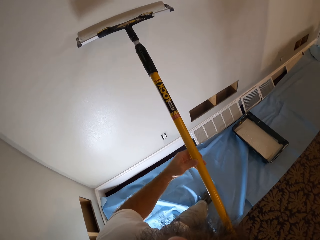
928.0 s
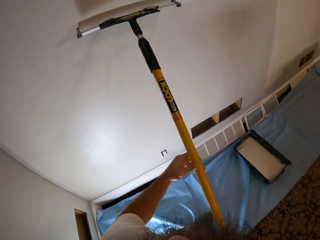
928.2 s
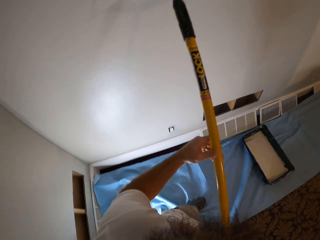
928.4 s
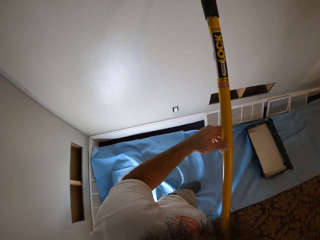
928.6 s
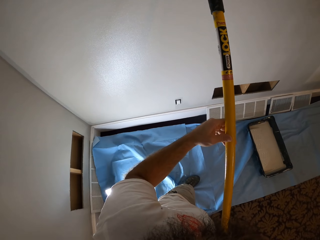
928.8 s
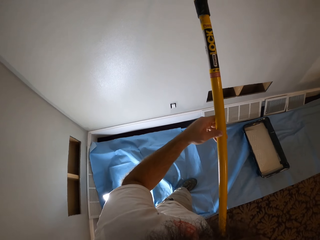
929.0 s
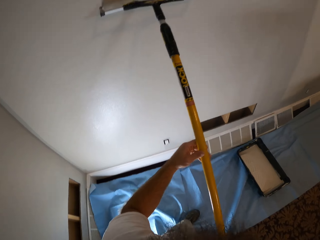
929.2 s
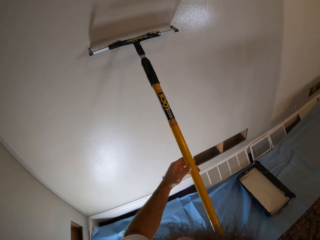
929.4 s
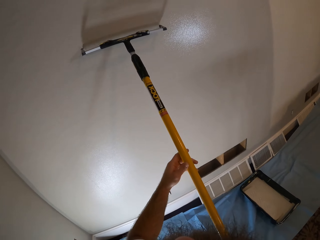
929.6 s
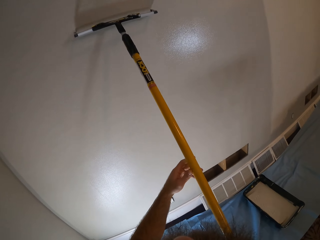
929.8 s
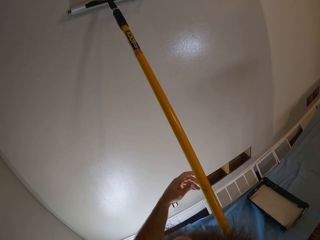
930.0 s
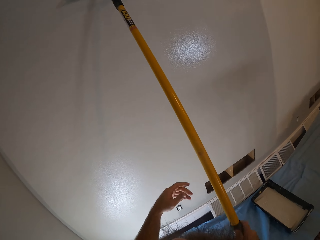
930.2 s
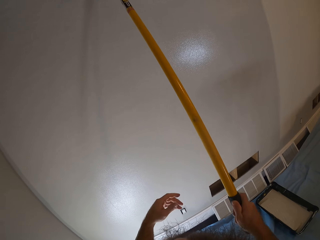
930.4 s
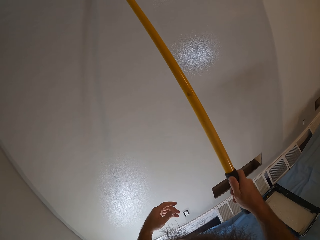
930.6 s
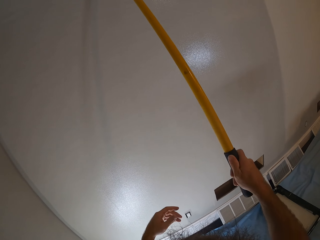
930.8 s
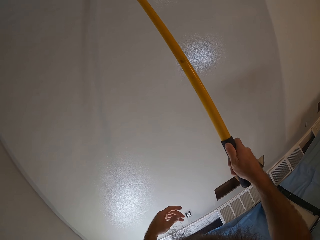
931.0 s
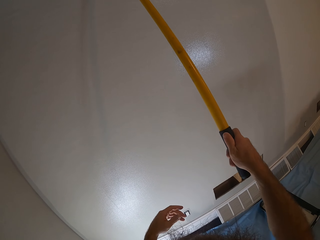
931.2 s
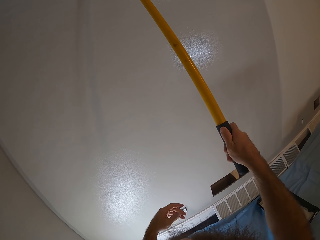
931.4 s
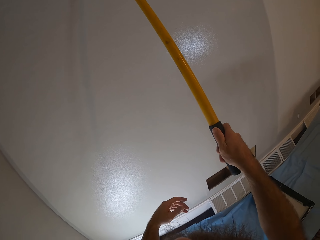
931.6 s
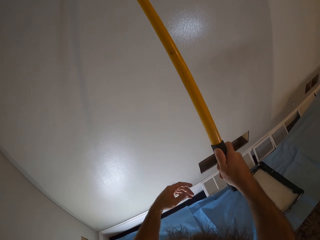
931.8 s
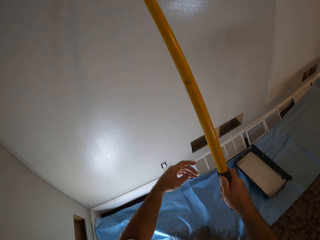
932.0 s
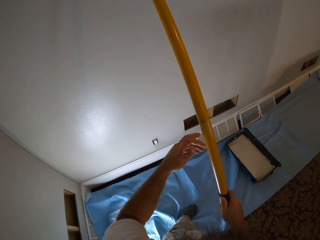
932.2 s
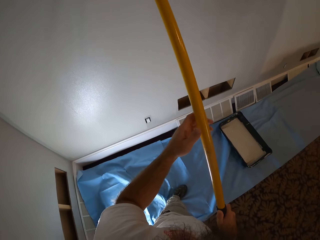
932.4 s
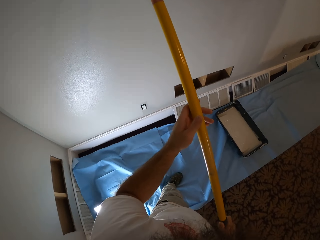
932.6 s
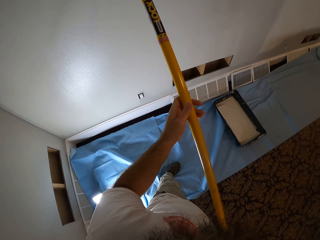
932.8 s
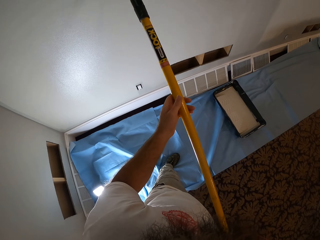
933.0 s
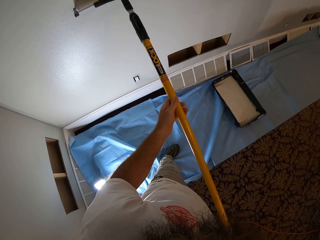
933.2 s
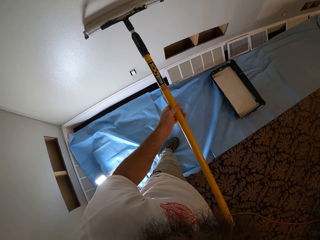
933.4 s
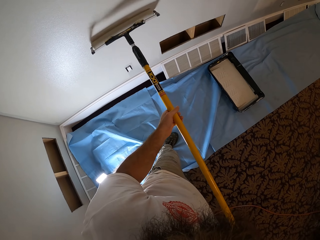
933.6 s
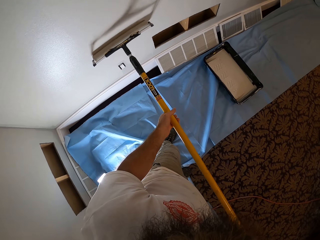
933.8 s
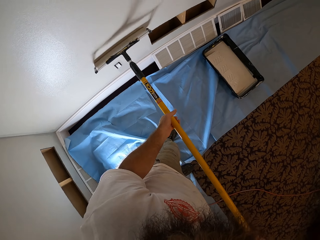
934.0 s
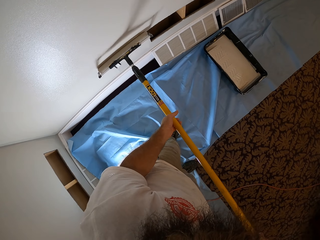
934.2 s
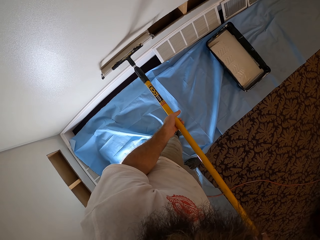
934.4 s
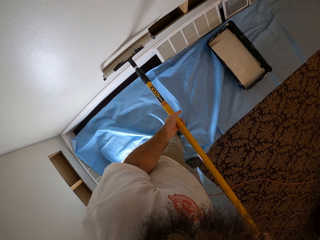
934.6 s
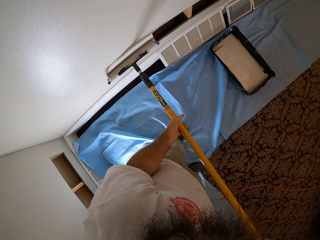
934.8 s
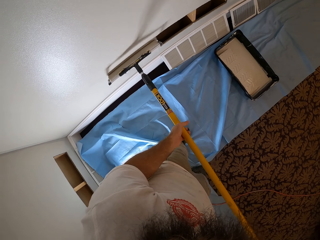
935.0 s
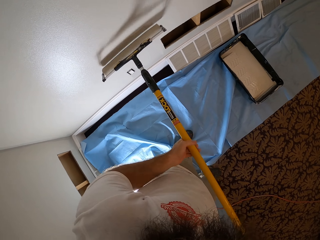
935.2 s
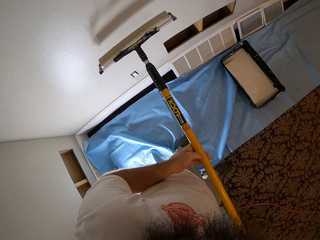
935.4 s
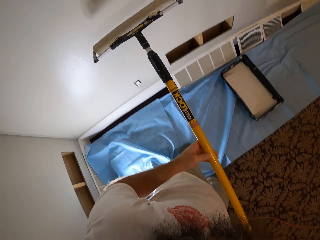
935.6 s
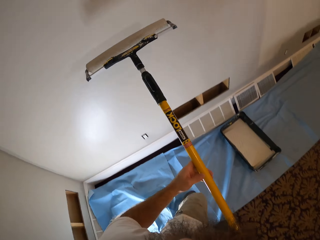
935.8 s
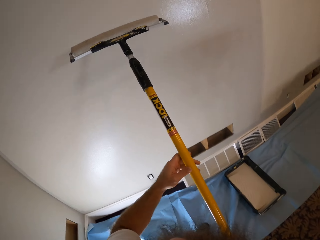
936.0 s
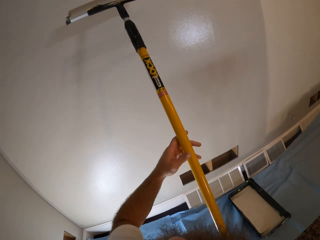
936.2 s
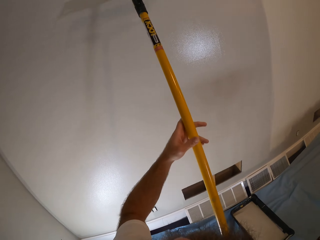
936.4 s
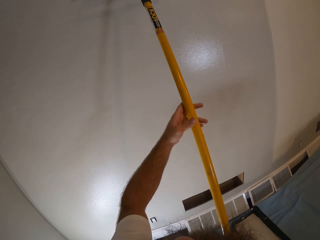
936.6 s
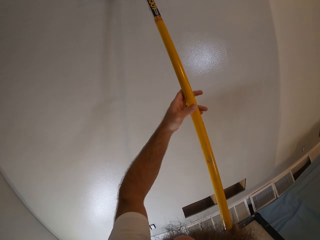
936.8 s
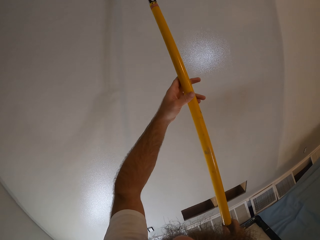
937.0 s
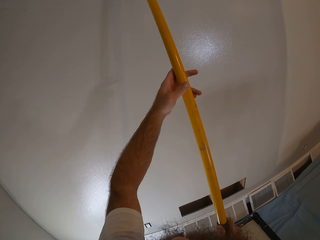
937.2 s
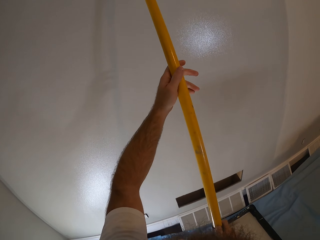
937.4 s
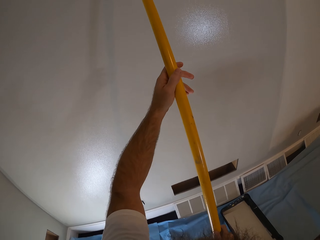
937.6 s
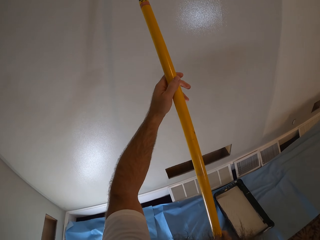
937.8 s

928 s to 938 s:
The camera wearer paints the wall with the paint roller in his right hand. He paints the wall with the paint roller in both hands.

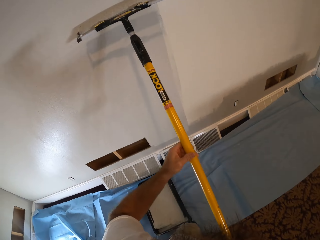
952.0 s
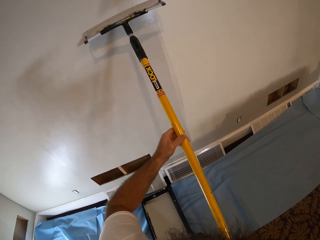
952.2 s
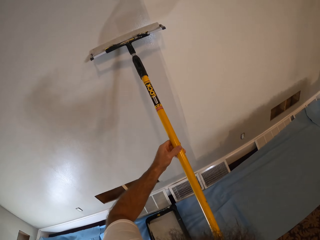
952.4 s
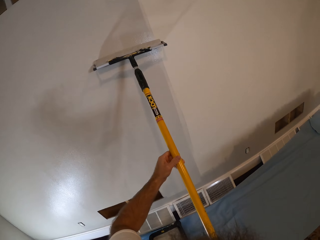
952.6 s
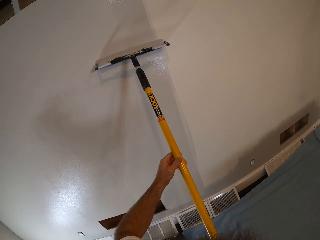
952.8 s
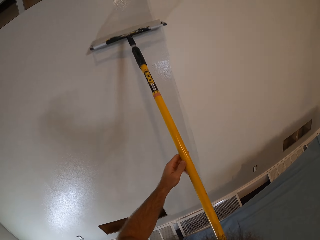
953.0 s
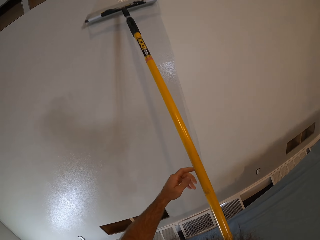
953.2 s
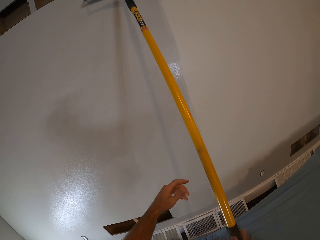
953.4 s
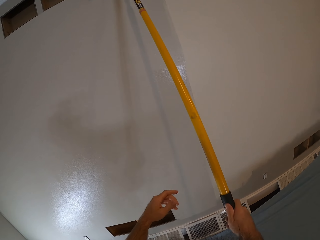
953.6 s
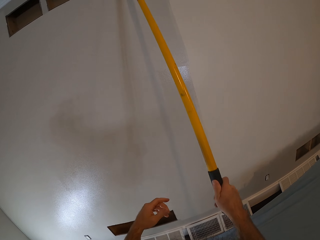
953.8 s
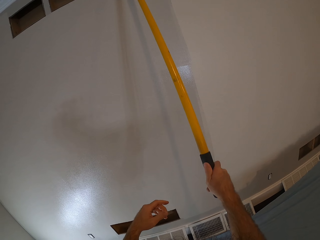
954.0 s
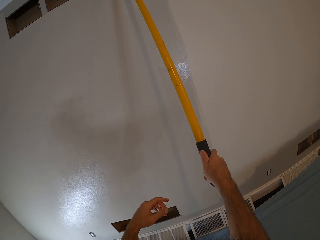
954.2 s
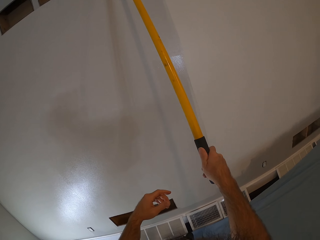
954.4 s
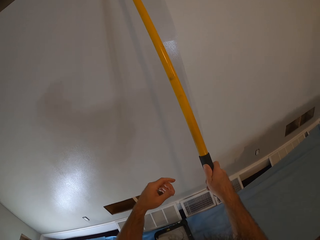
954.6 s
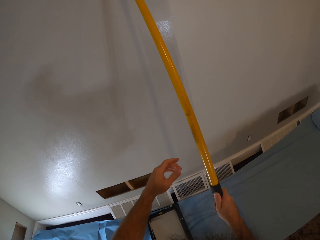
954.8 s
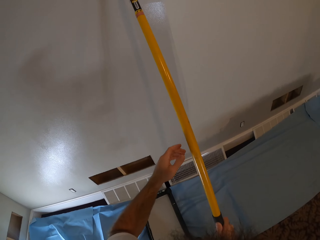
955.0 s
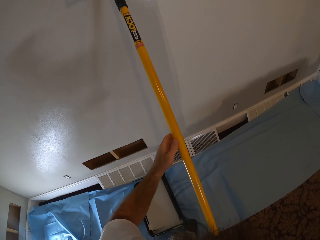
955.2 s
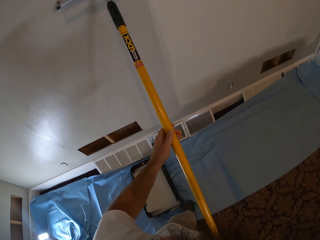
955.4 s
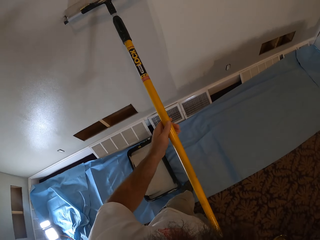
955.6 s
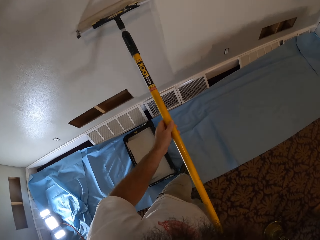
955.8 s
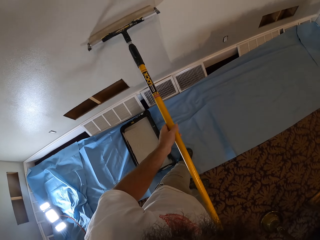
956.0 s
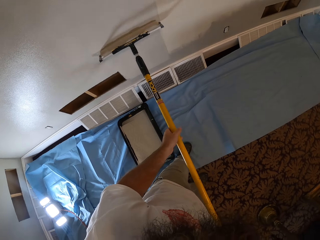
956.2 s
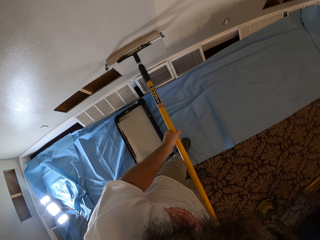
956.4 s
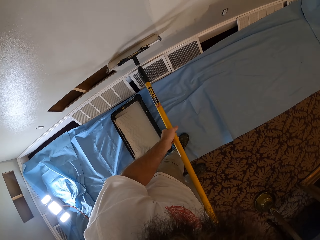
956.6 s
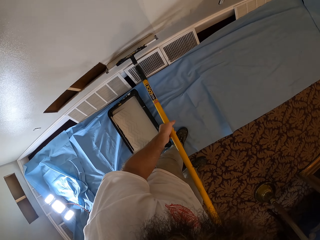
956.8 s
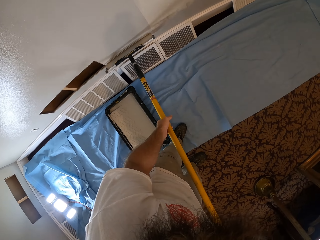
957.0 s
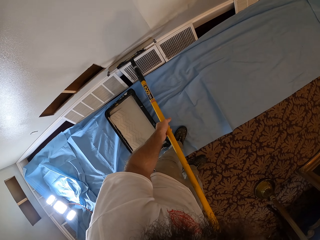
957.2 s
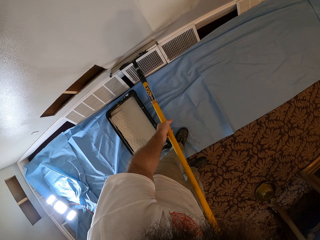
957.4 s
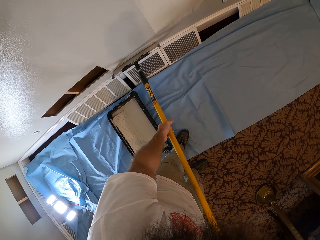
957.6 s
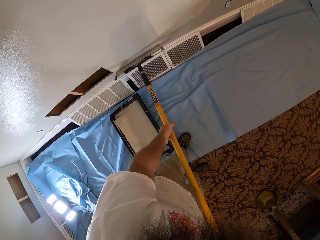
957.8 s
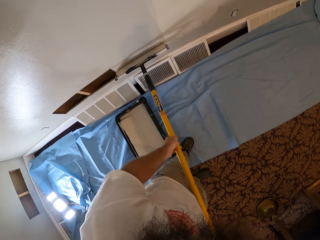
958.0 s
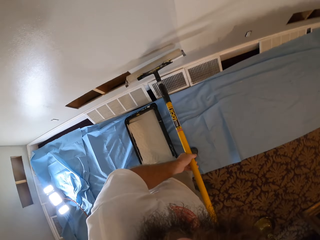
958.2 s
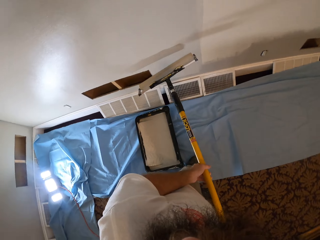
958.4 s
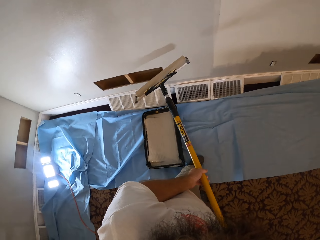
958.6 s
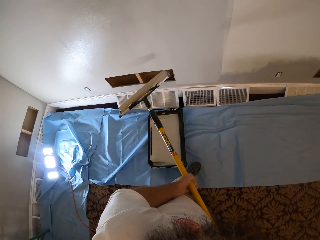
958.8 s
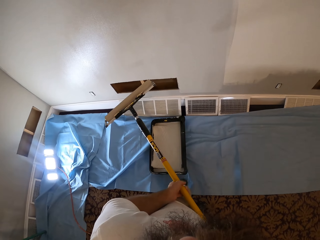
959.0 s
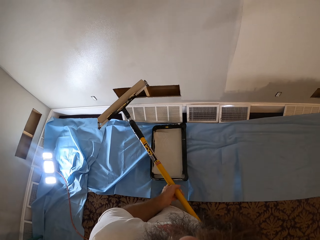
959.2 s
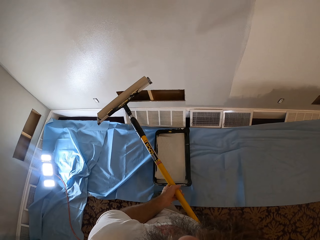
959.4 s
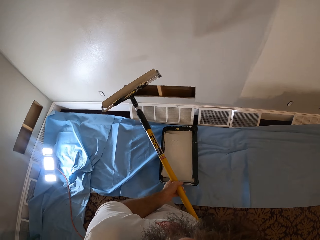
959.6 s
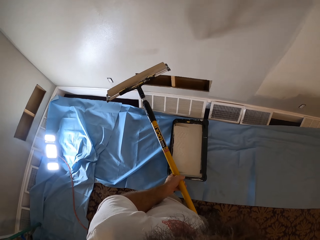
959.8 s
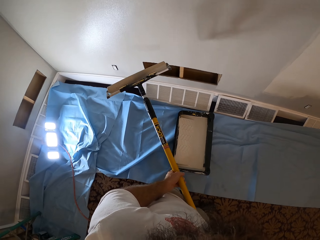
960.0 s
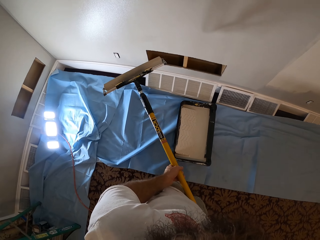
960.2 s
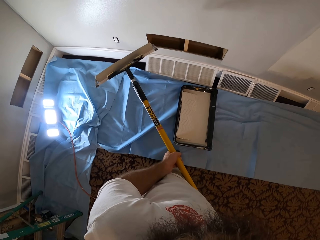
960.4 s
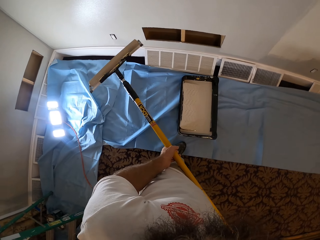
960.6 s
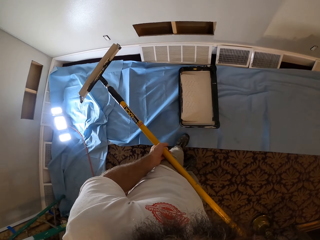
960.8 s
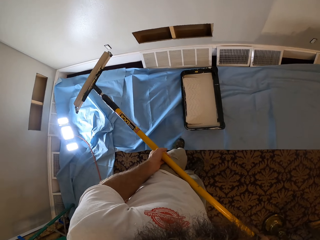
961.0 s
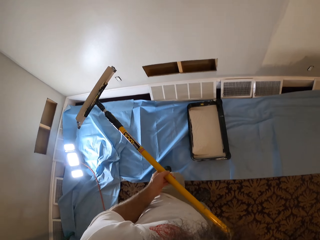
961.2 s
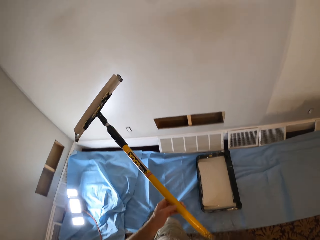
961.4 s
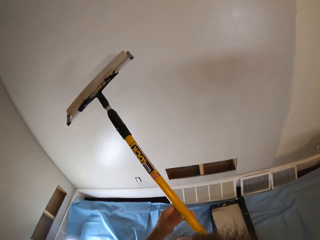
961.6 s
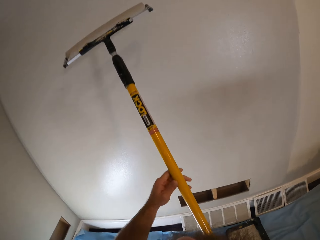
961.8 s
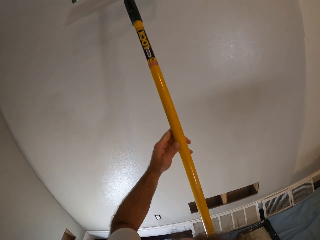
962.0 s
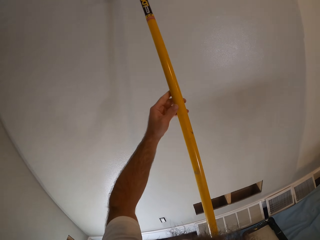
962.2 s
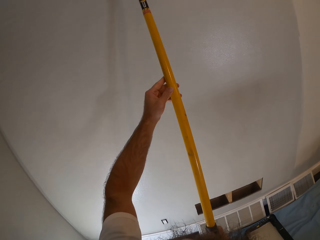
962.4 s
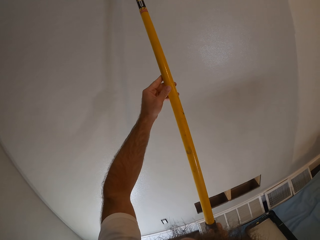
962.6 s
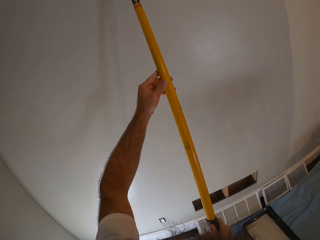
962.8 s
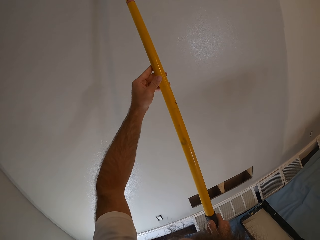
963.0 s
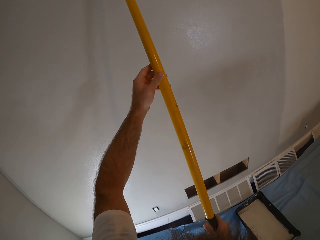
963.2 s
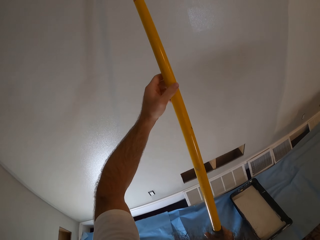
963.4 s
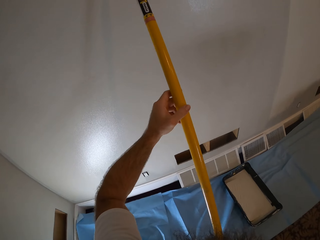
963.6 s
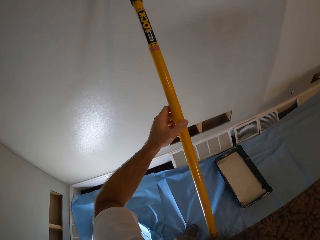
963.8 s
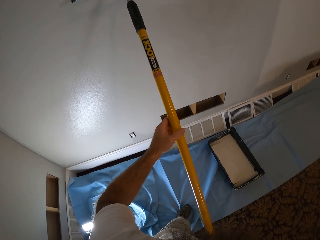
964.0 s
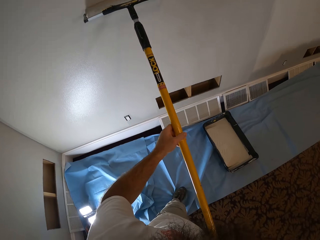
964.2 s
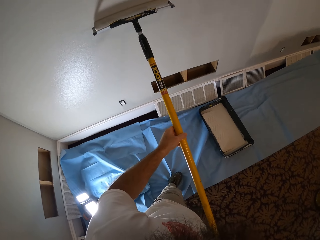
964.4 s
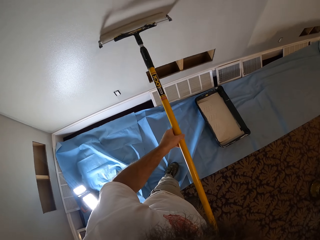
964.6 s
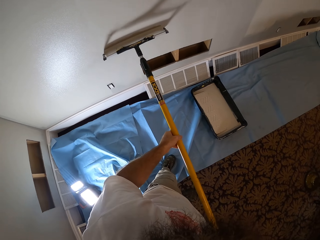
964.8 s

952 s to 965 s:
The camera wearer paints the wall with the paint roller in his right hand. He paints the wall with the paint roller in both hands. He paints on the wall with the roller. He looks on the wall. He paints the wall with the paint roller in both hands.
